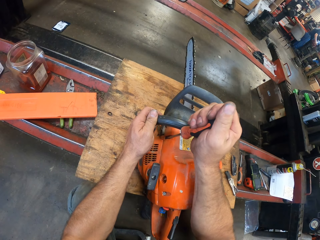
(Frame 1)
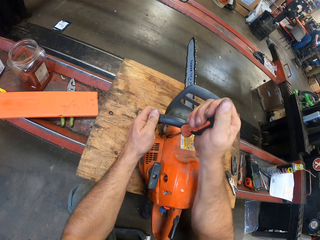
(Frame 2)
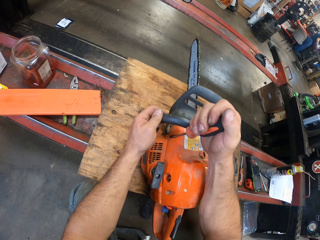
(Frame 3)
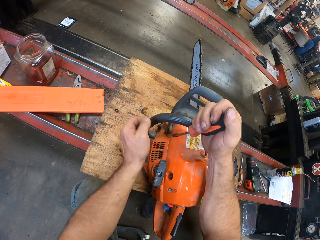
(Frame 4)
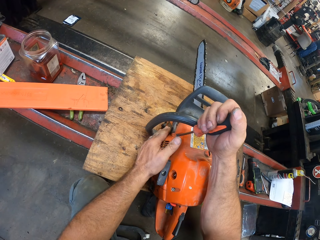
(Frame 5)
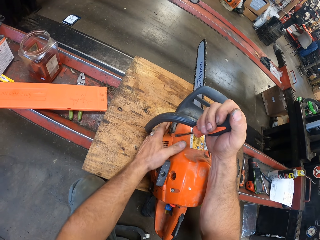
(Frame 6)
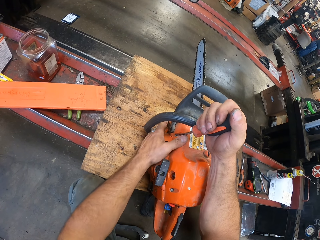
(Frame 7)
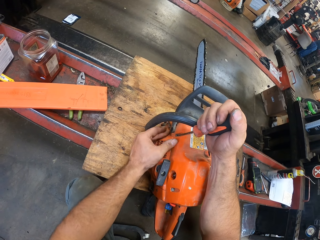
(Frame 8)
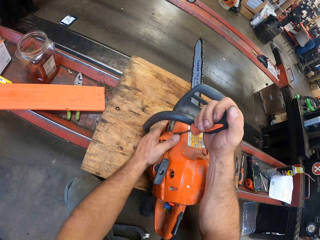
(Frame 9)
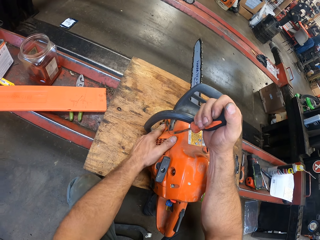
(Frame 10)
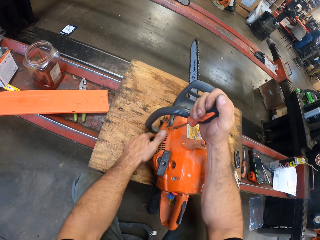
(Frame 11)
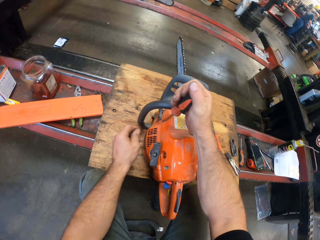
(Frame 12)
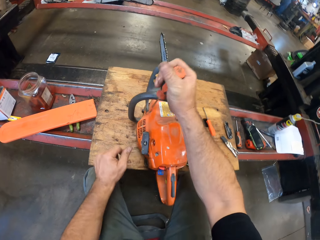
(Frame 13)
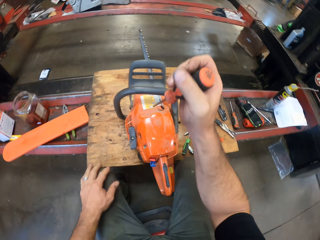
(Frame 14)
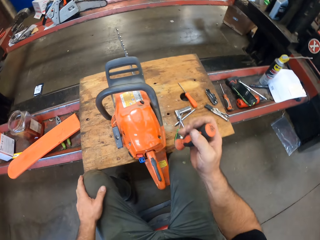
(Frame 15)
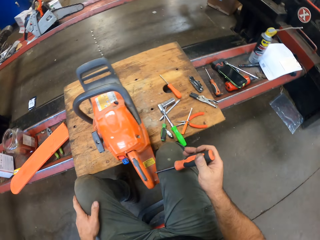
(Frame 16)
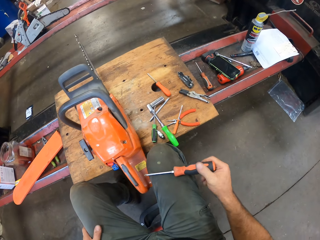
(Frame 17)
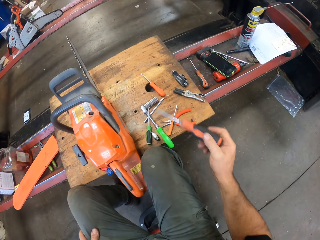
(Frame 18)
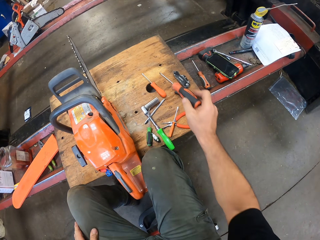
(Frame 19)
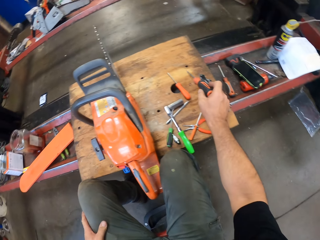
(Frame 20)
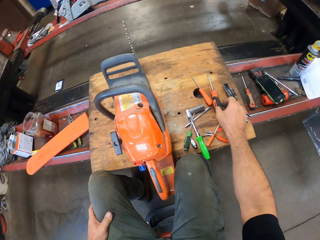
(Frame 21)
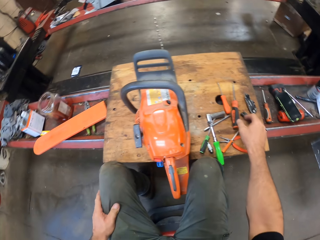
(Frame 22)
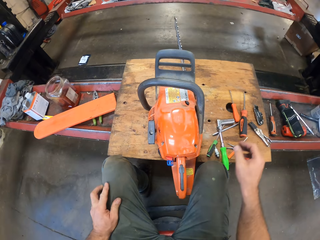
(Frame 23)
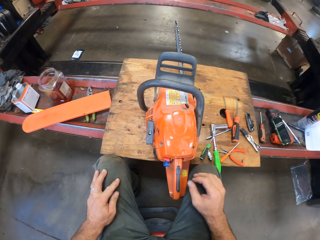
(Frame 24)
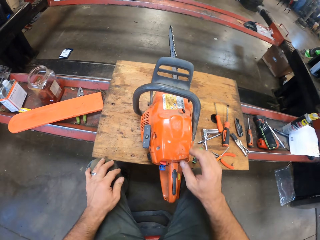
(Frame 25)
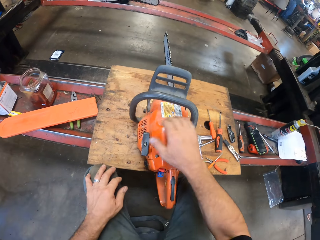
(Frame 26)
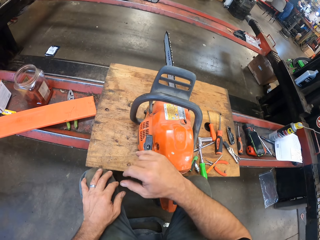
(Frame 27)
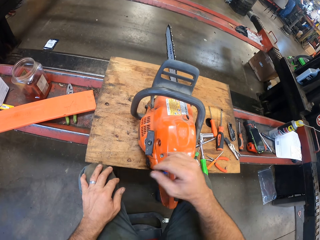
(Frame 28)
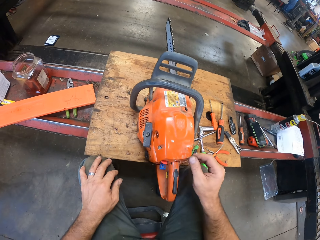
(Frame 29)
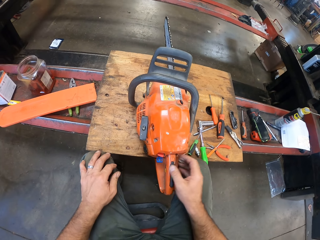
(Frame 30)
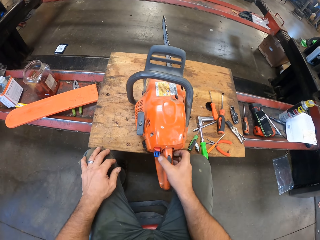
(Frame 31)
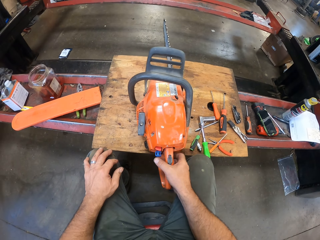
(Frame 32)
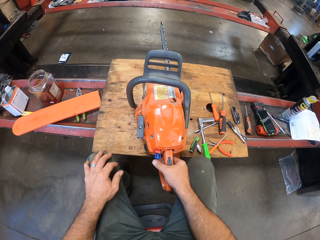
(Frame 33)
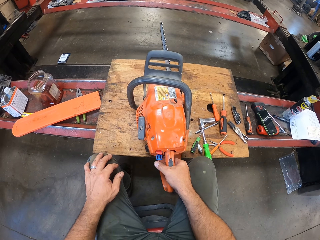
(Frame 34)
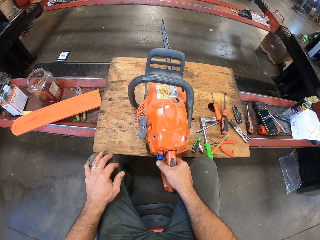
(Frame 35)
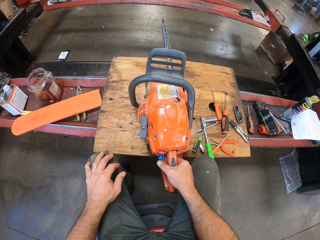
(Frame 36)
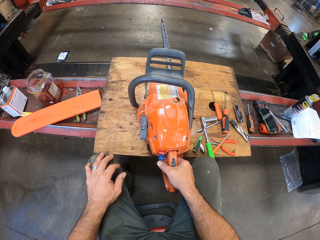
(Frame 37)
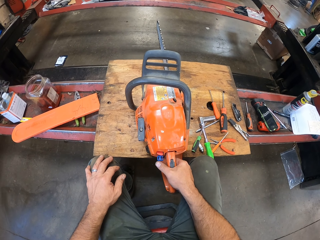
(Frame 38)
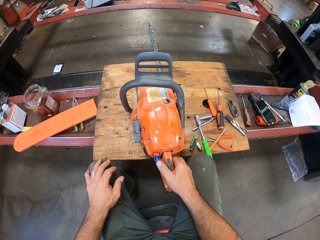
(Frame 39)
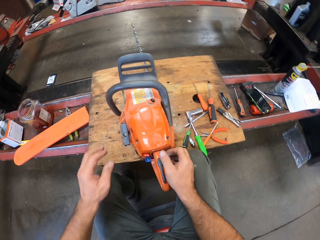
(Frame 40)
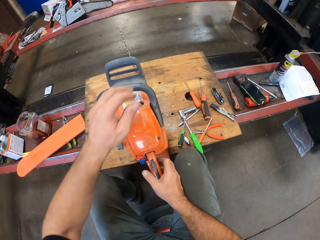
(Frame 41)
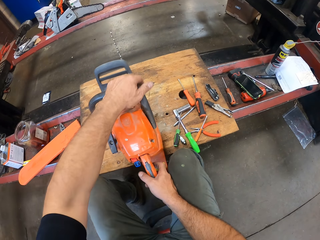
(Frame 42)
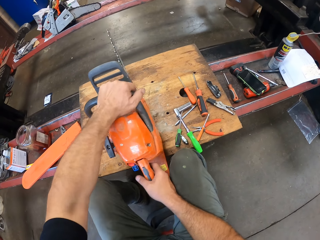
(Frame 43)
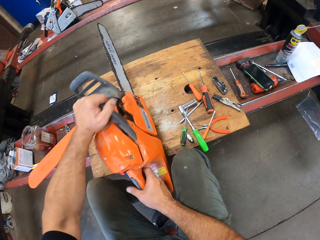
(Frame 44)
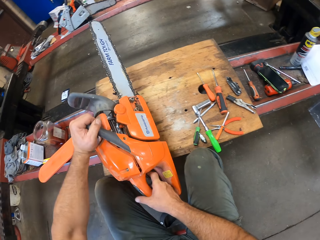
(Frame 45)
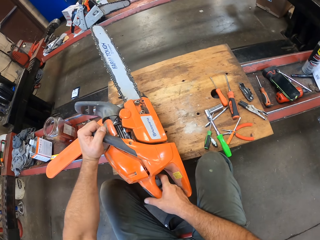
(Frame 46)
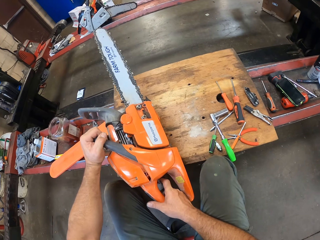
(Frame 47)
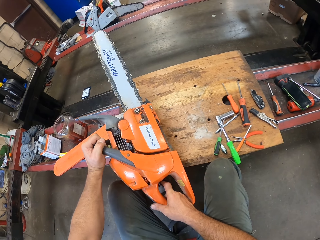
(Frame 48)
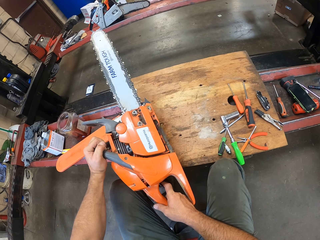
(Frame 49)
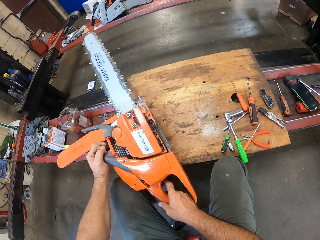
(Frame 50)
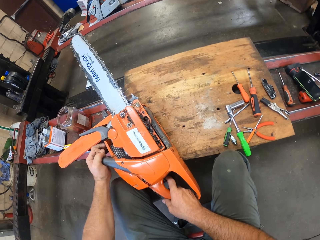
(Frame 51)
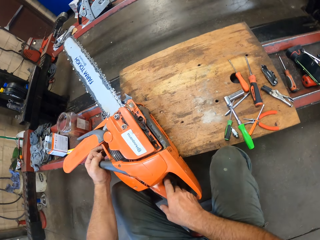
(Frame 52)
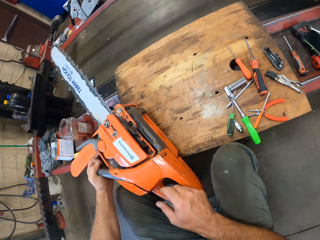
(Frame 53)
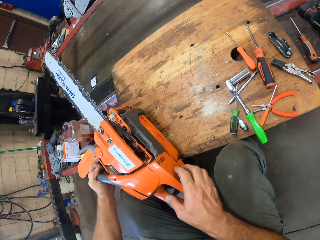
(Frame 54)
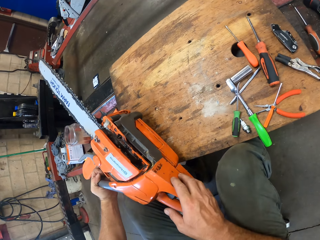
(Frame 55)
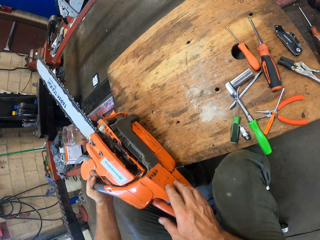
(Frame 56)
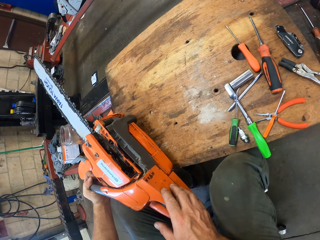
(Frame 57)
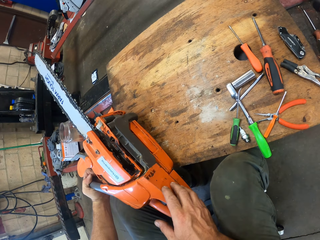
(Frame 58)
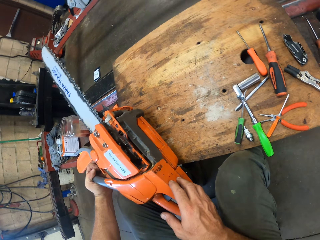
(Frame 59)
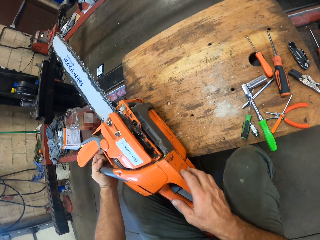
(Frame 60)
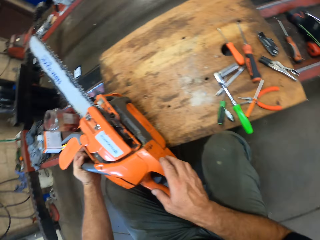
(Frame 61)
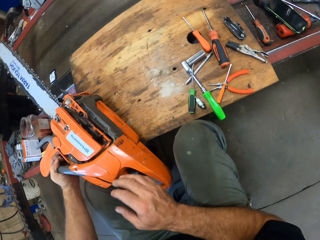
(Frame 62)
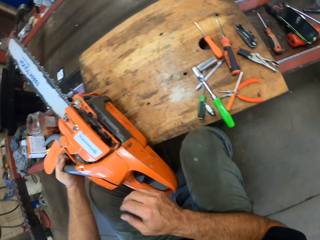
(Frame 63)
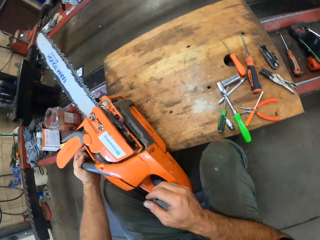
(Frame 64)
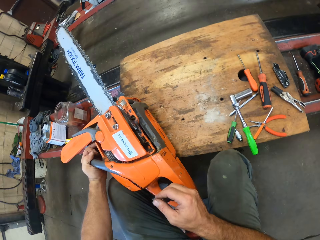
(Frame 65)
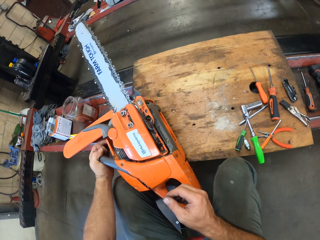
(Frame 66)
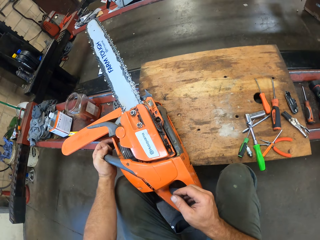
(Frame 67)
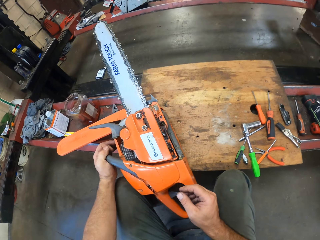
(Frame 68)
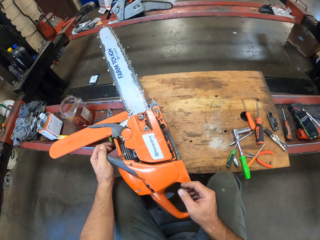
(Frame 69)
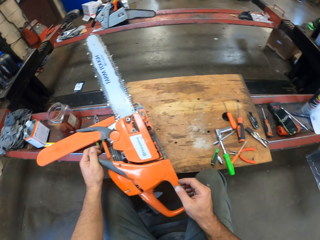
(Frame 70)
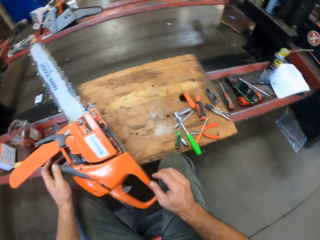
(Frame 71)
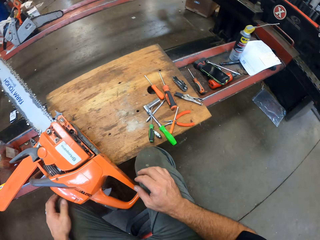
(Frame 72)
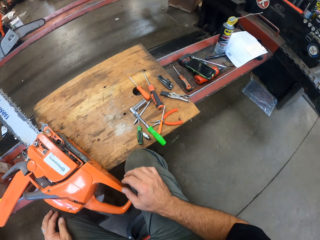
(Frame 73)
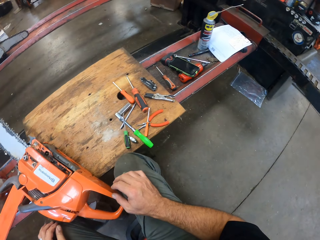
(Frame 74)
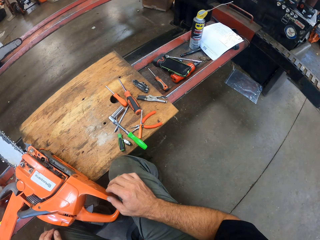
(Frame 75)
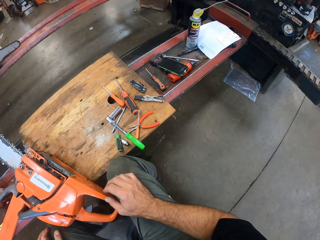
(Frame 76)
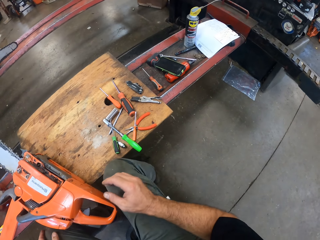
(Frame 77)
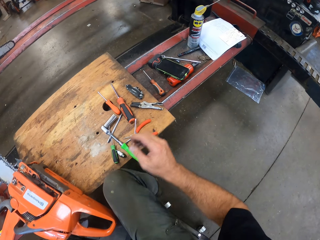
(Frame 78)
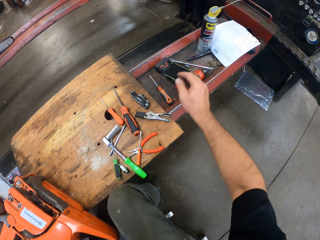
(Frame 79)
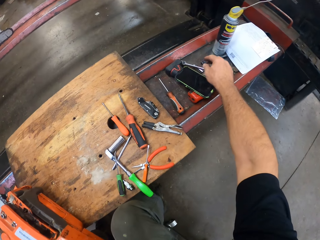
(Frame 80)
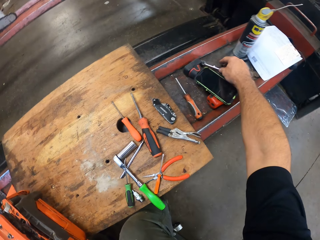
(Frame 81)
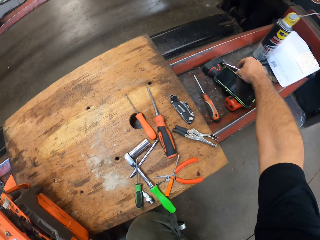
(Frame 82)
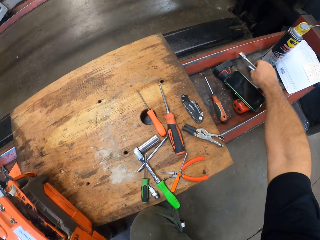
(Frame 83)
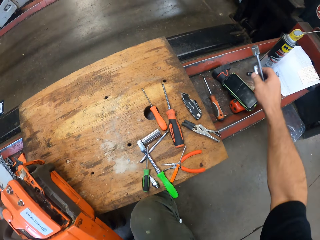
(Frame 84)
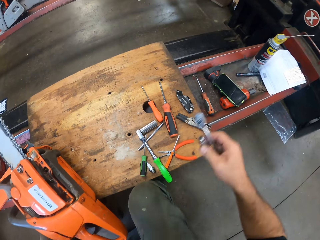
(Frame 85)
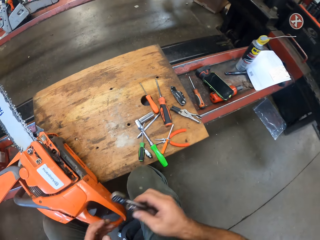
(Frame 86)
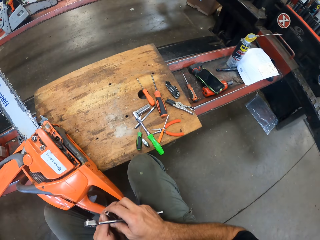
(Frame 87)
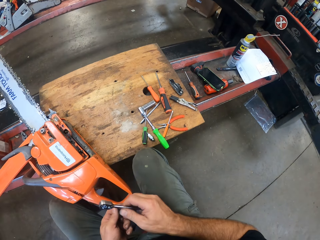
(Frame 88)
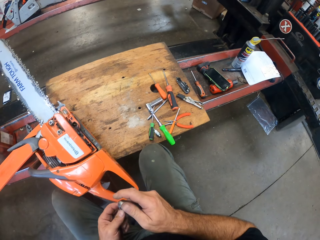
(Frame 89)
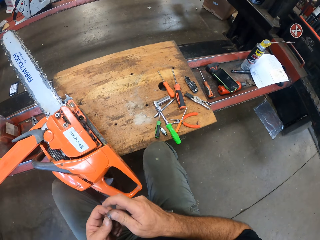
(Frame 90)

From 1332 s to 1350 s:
The camera wearer cleans the gas powered chain saw with his left hand. He drops the screwdriver on the bench tool with his right hand. He wipes the gas powered chain saw with his right hand. He holds the gas powered chain saw handle with his right hand. He bends the gas powered chain saw over with both hands. He picks up a ratchet spanner and a socket set from the bench tool with his right hand.

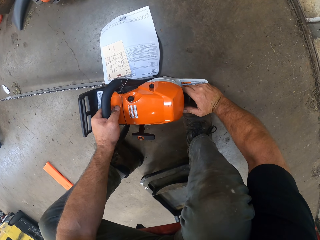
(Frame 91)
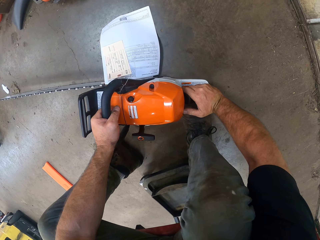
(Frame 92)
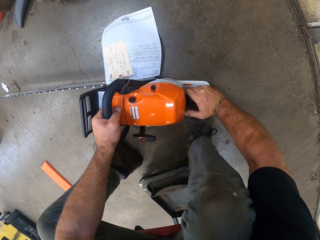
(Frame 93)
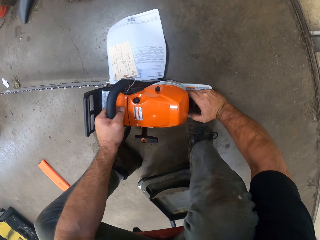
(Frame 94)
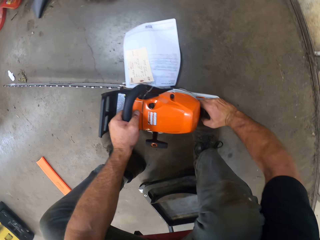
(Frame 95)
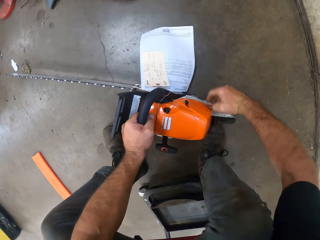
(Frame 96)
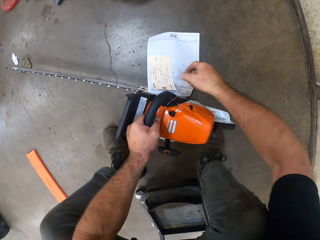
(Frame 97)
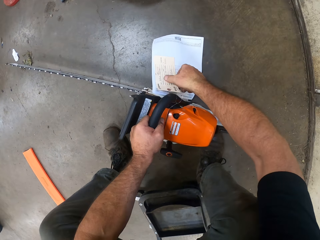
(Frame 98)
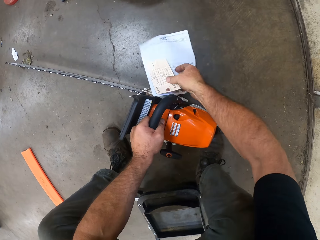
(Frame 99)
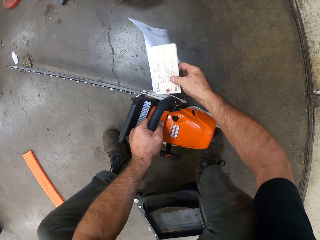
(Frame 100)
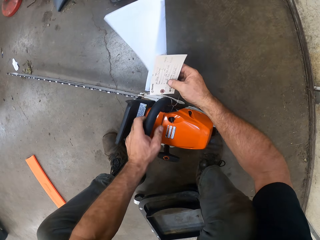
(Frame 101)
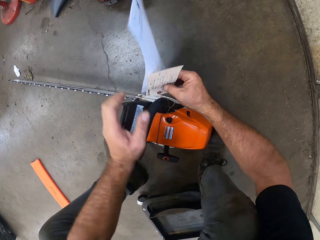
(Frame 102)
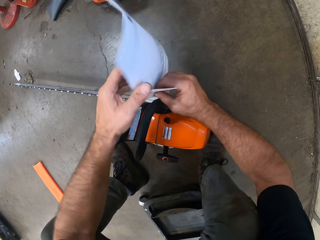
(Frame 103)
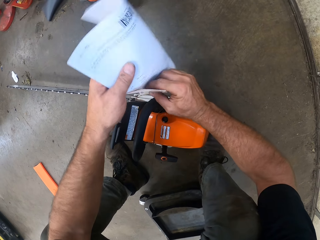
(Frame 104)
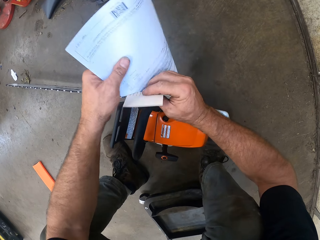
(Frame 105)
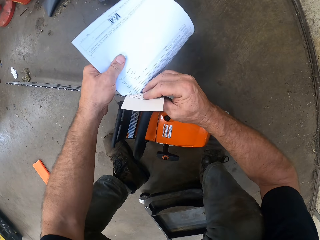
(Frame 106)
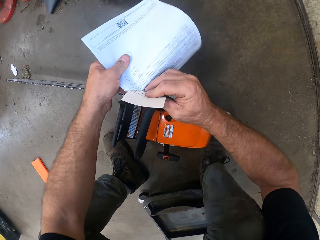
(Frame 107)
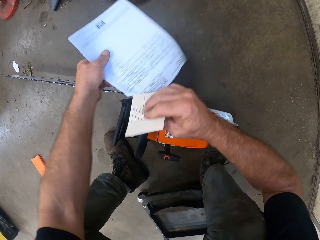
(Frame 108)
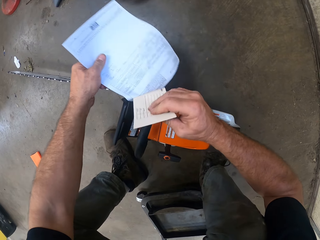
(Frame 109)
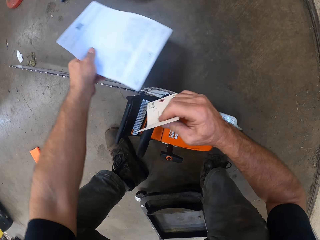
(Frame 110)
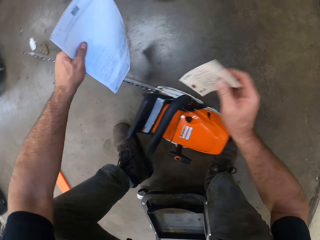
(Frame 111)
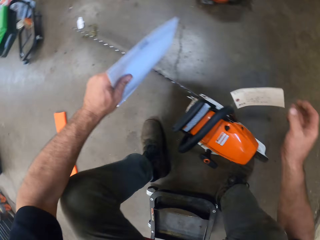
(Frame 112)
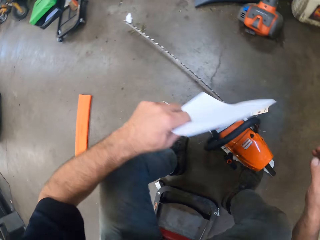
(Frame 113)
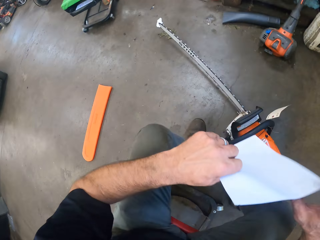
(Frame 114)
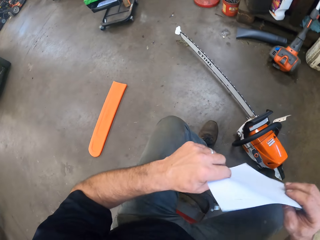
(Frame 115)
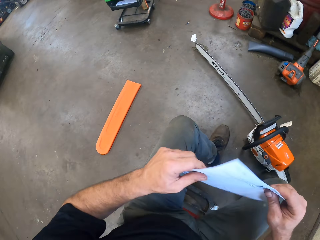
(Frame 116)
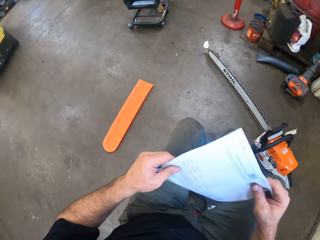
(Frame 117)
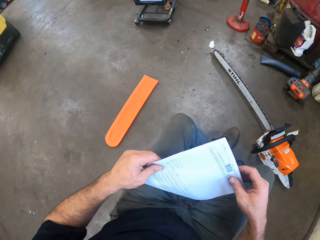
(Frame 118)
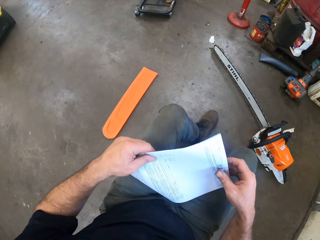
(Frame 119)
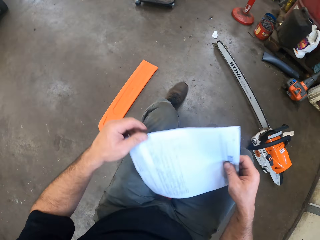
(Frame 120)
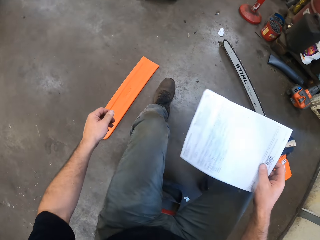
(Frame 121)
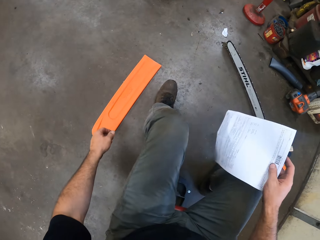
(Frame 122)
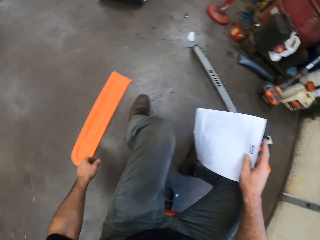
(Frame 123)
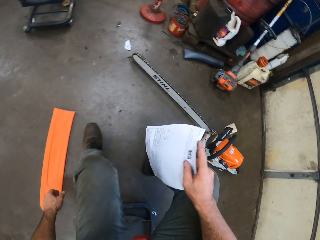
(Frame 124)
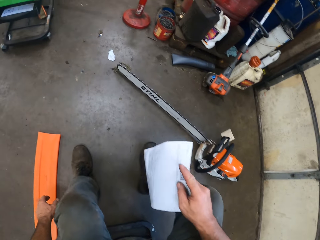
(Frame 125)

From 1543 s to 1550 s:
The camera wearer detaches a paper or sheet of paper from a price tag on the gas powered chain saw with his left hand. He picks up the price tag. He holds the sheet of paper with his right hand. He holds the sheet of paper with both his hands. He picks up the chainsaw scabbard from the floor with his left hand.
